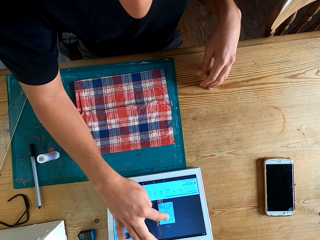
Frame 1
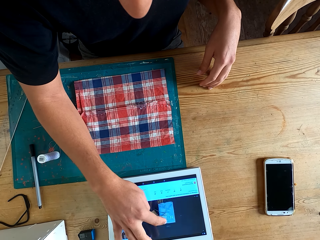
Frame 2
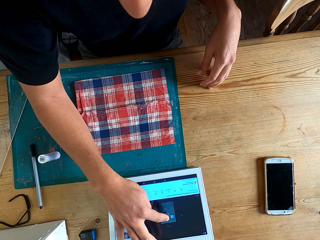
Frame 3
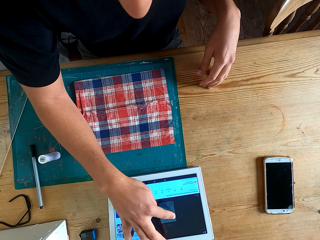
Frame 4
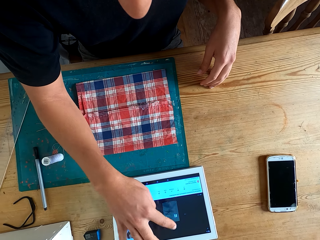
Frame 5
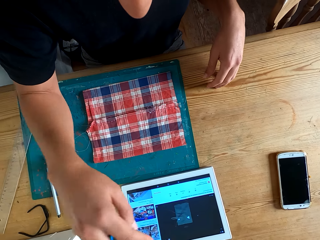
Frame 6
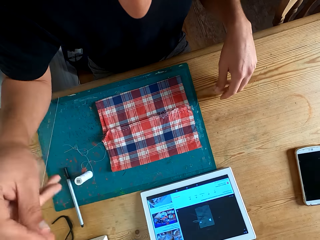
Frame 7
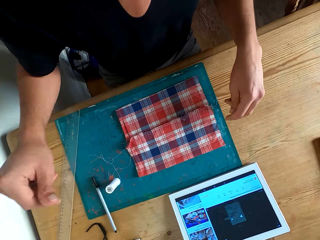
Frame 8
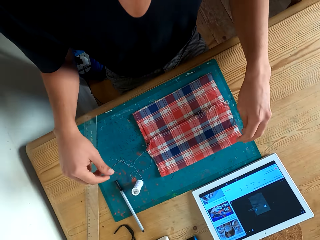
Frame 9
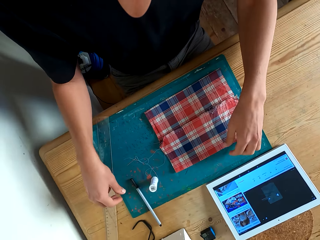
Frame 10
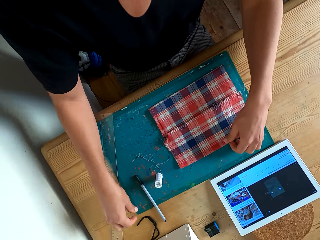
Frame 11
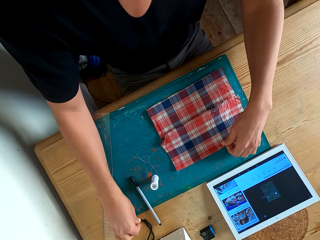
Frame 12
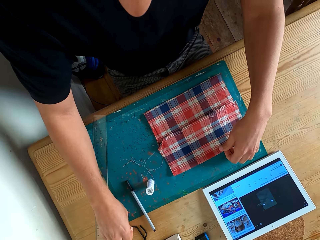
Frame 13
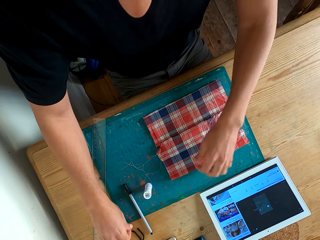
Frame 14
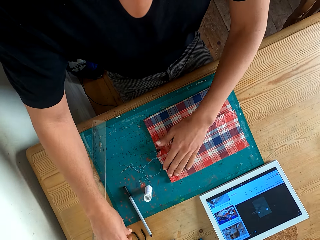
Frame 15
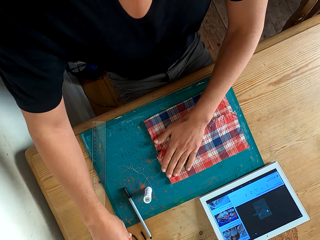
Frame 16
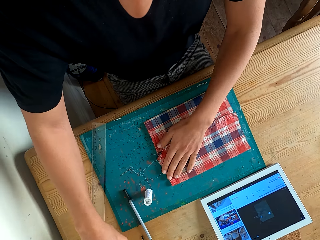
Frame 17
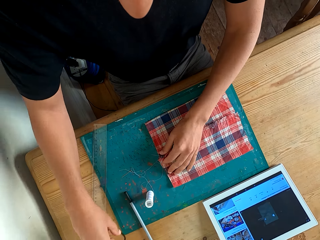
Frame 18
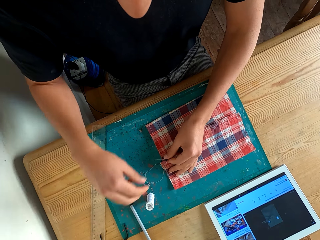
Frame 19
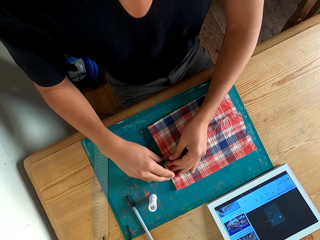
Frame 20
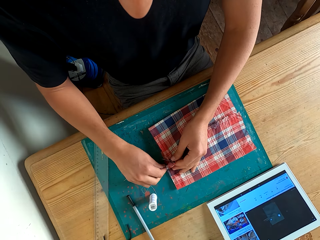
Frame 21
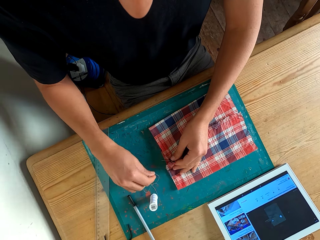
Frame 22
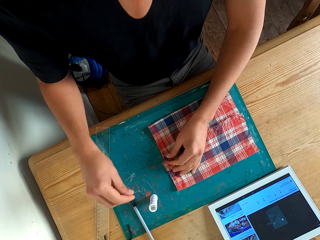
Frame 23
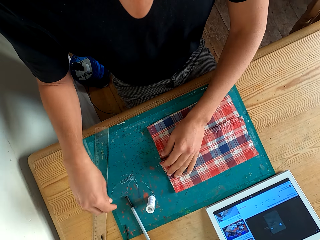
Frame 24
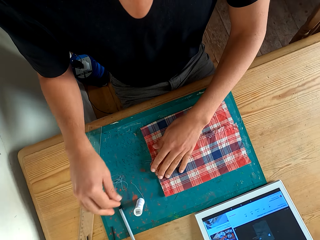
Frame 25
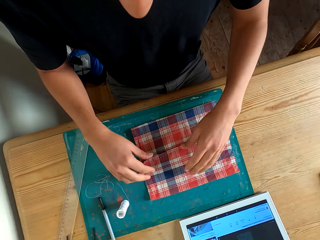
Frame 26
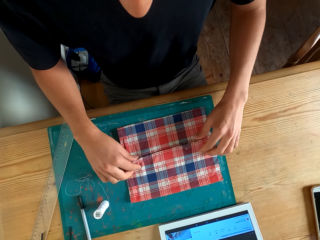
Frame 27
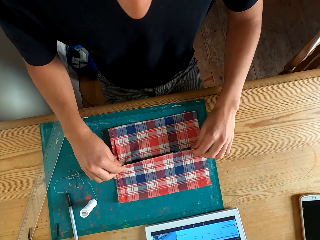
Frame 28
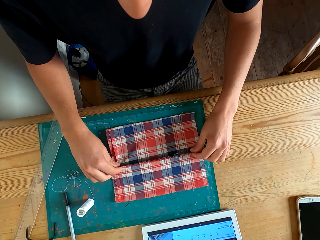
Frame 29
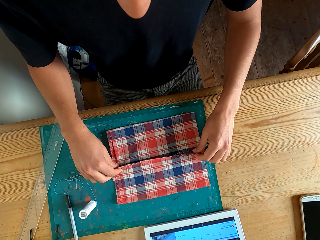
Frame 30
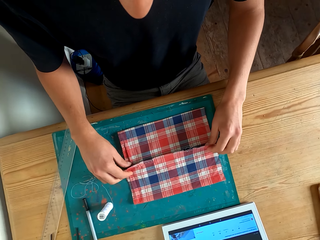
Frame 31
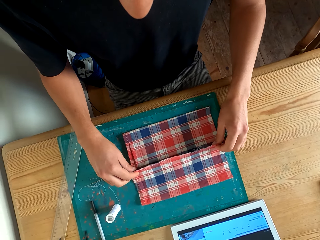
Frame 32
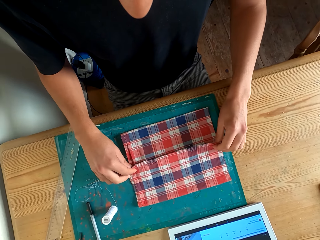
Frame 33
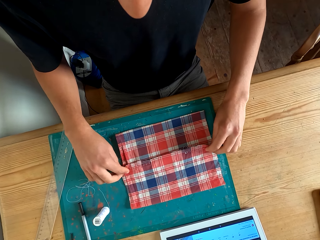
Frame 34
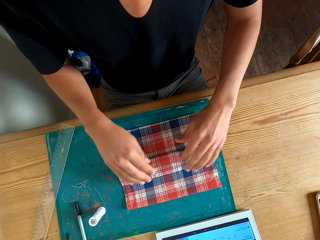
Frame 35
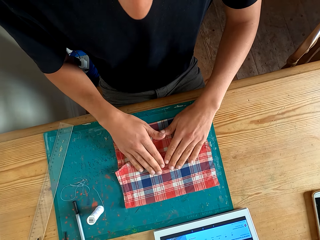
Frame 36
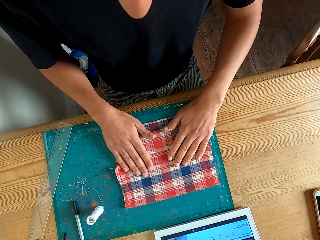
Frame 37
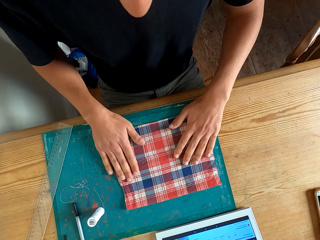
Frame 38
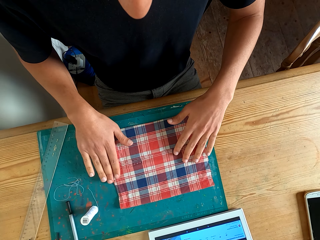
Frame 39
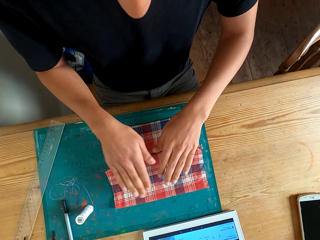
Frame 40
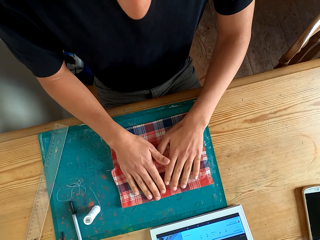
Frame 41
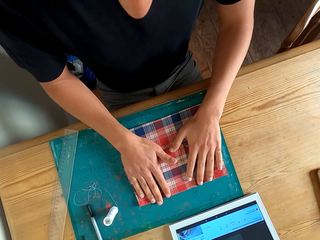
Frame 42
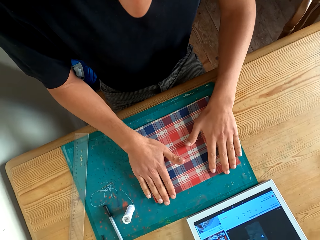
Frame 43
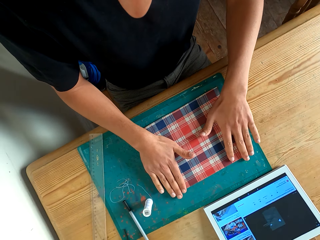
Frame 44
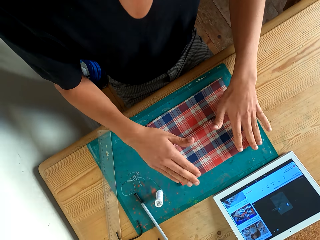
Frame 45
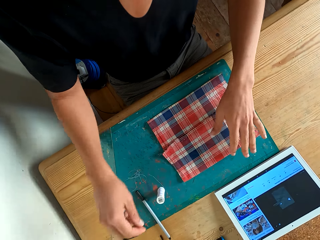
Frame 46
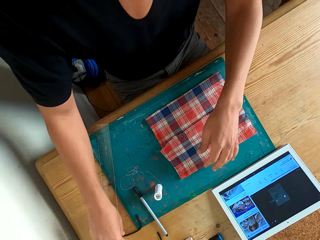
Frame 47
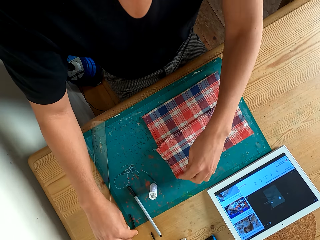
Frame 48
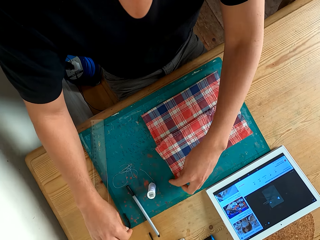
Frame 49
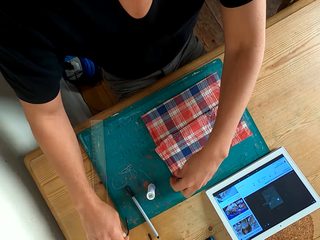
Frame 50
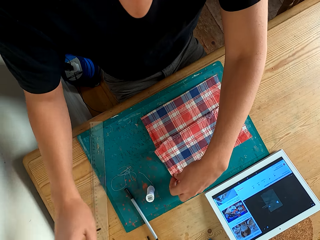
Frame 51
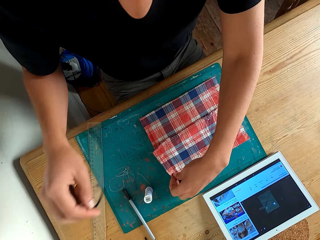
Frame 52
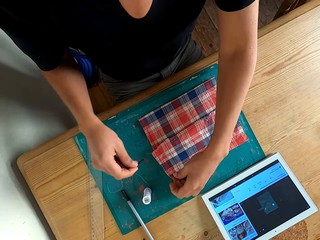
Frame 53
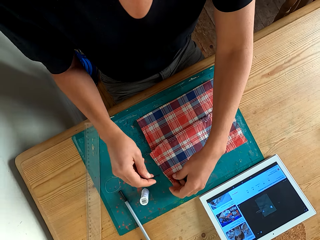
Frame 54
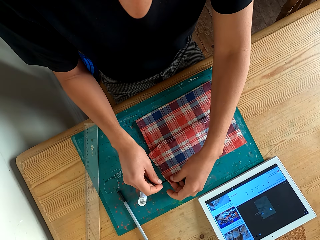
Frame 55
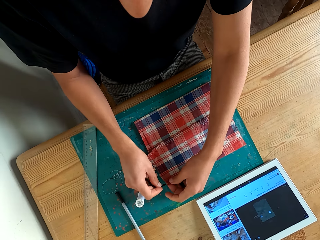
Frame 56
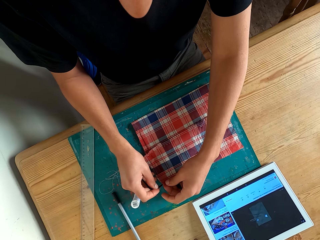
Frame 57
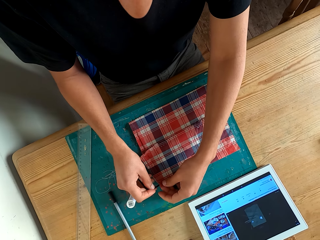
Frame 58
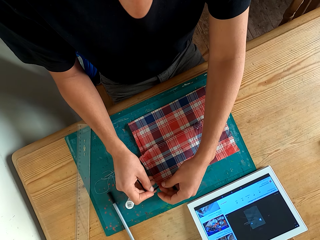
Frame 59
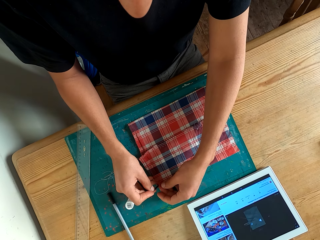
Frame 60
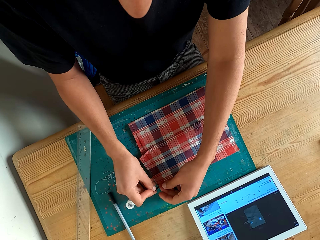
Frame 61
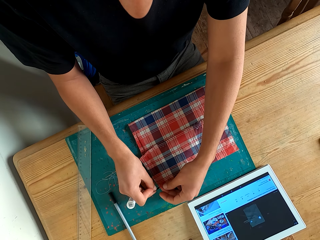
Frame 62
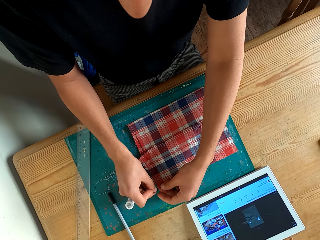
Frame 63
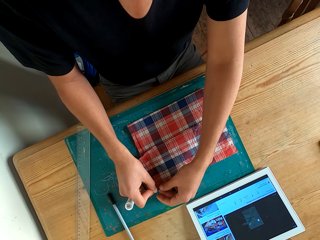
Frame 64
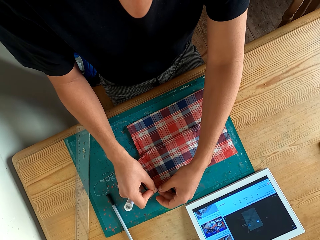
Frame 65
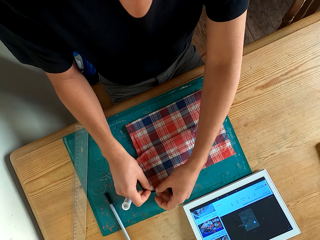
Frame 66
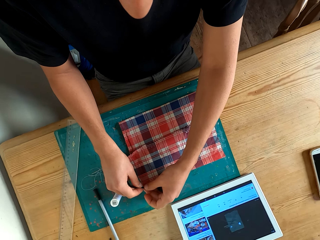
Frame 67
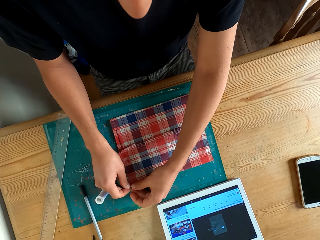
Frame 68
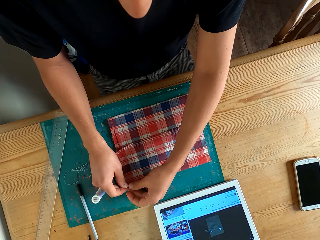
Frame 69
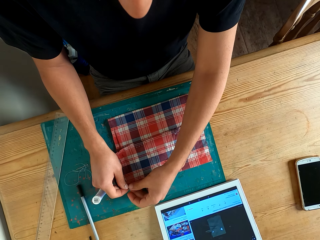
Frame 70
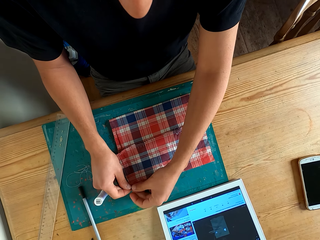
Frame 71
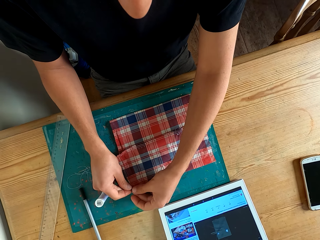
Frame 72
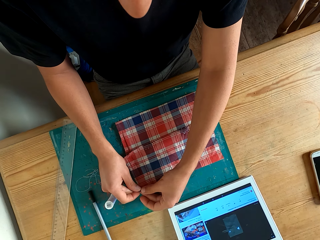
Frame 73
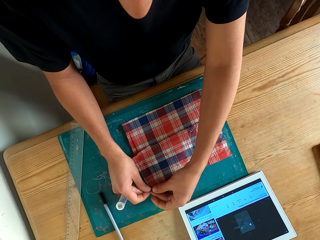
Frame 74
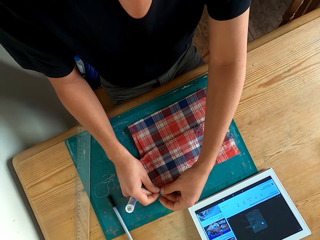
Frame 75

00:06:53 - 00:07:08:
The camera wearer straightens the fabric. They pick a rubber band from the table. They put the rubber band on the fabric. They start to thread.

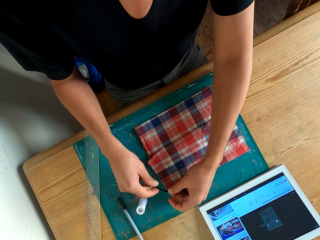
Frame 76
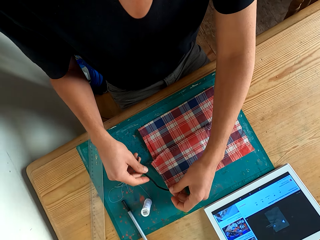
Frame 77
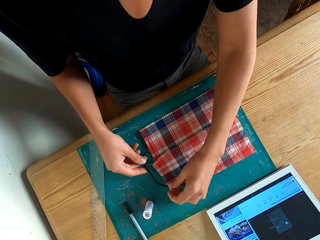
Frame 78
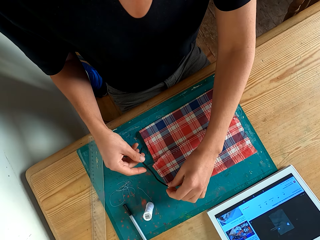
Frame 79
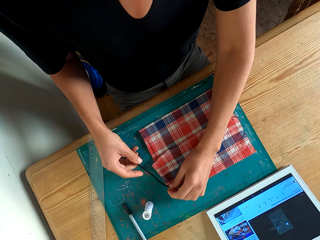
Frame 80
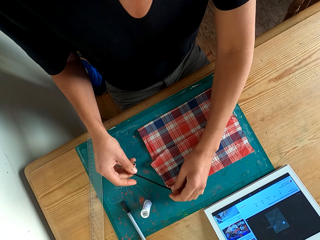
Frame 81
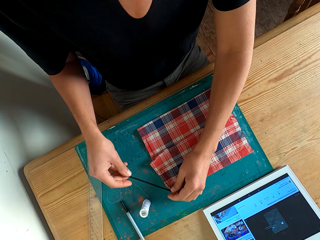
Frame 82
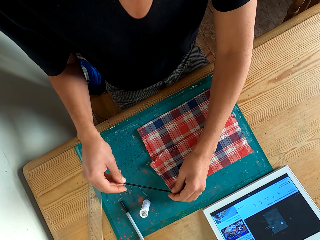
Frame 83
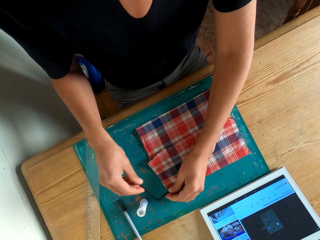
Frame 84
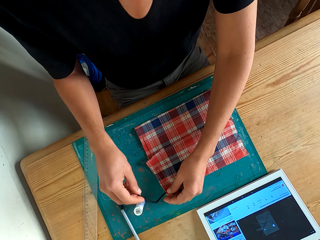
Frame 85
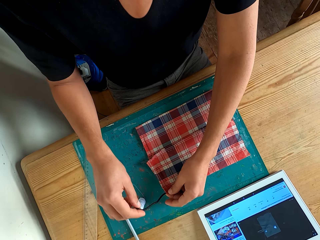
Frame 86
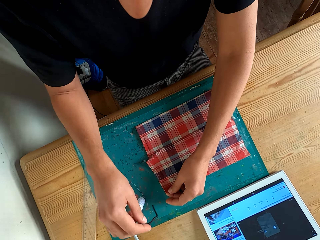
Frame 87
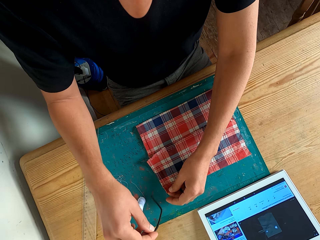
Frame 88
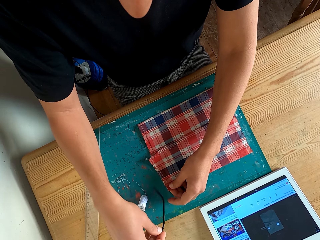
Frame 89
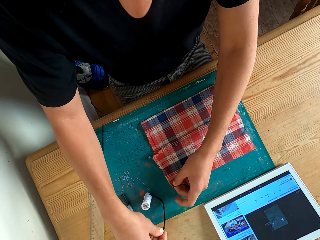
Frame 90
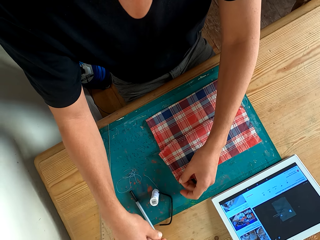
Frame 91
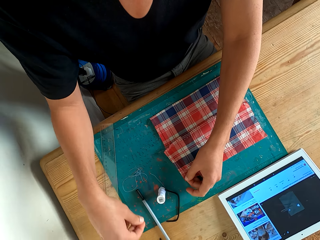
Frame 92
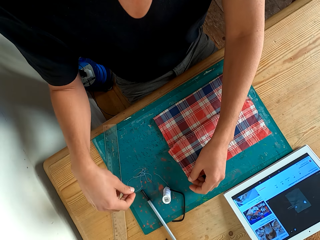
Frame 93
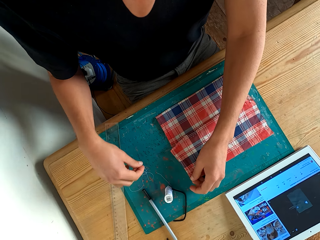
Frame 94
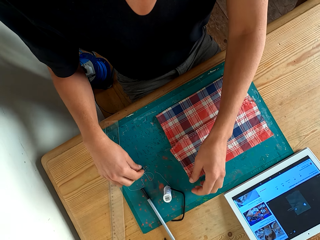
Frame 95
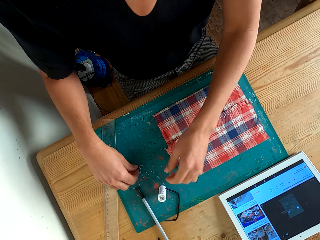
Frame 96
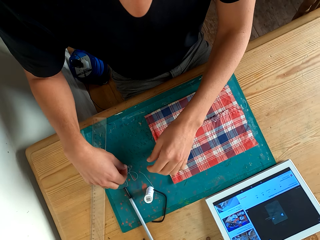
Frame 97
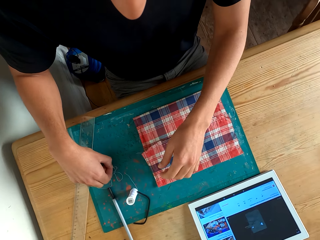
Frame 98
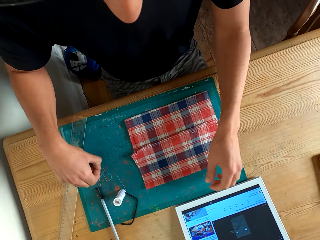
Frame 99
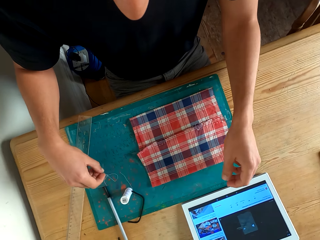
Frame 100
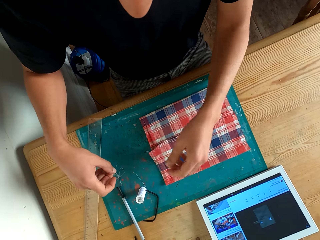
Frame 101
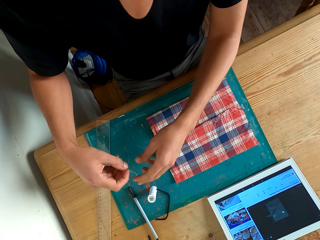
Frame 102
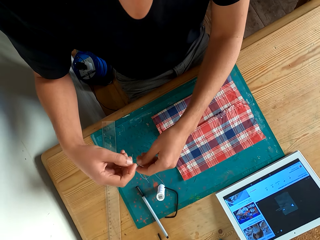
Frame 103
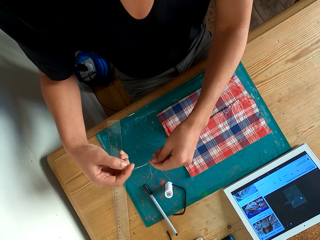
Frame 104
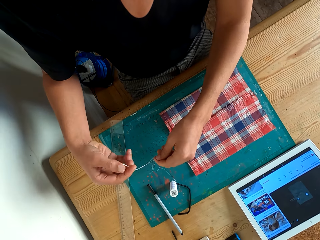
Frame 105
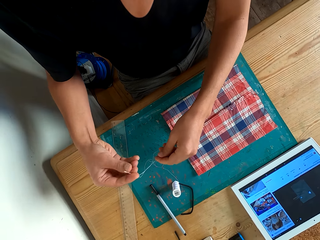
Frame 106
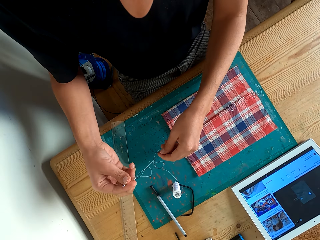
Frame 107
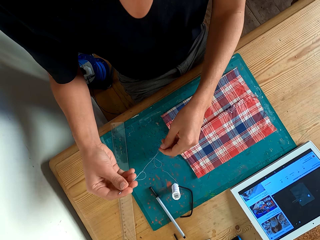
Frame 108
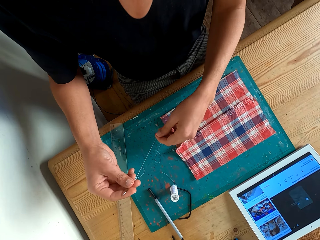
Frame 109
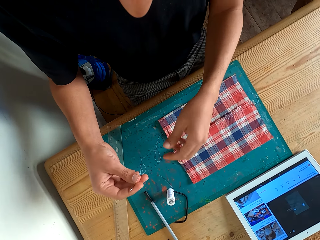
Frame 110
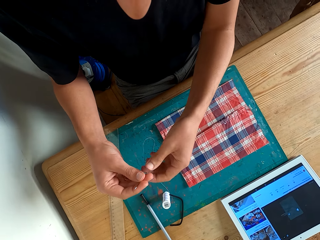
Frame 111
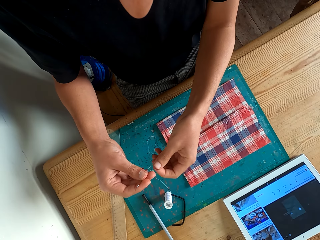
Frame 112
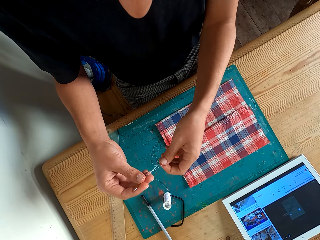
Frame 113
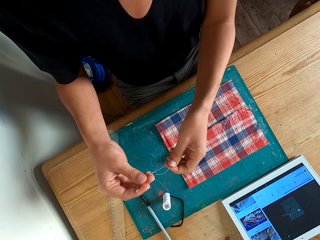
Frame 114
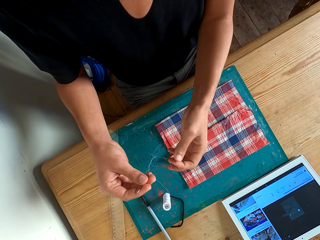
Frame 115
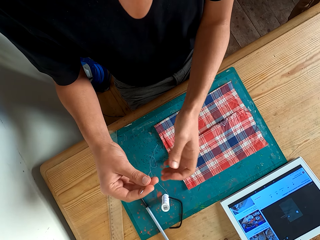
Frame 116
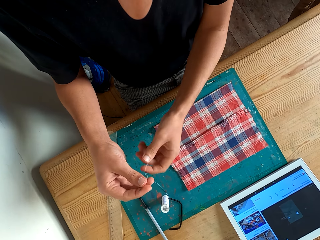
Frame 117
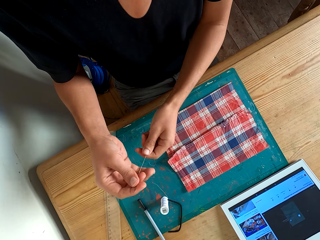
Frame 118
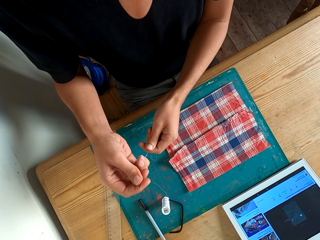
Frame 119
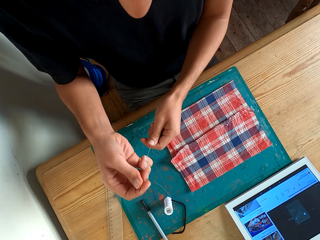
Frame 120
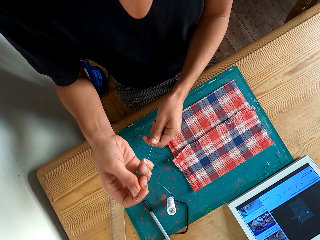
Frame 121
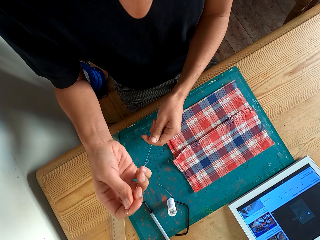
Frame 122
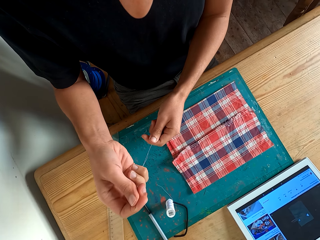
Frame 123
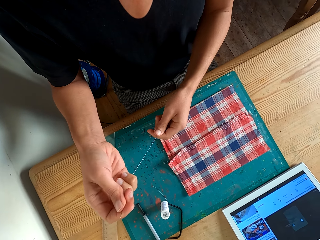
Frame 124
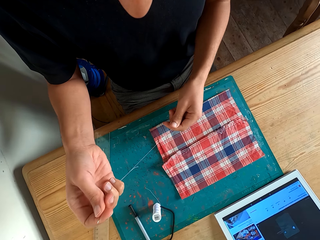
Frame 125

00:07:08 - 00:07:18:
The camera wearer picks the needle from the table.
